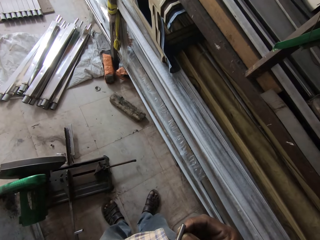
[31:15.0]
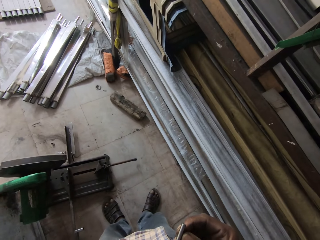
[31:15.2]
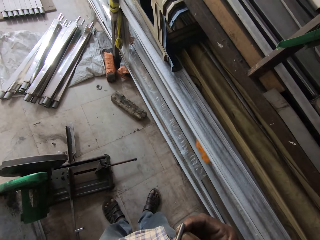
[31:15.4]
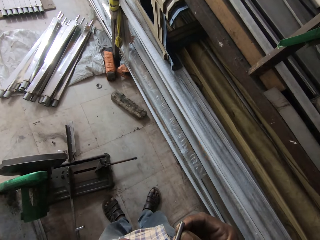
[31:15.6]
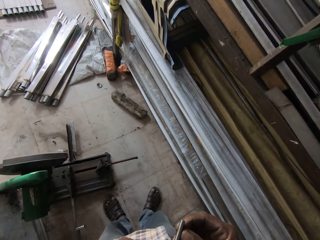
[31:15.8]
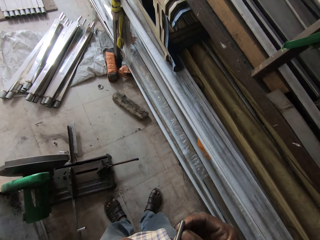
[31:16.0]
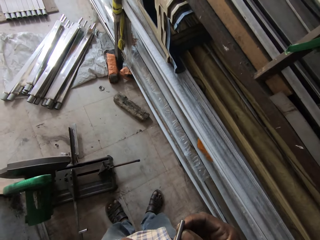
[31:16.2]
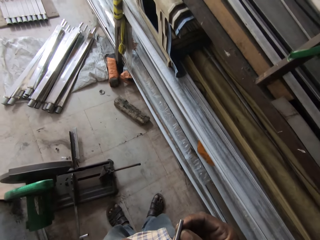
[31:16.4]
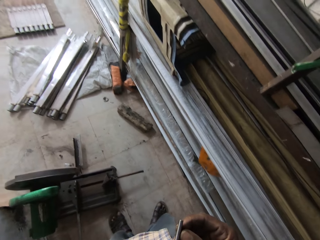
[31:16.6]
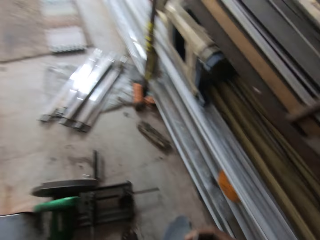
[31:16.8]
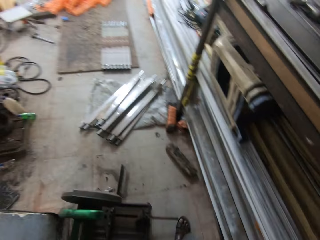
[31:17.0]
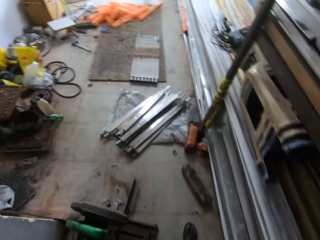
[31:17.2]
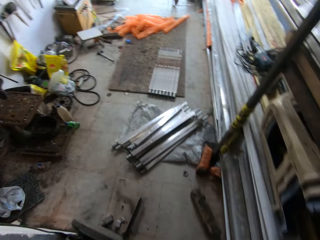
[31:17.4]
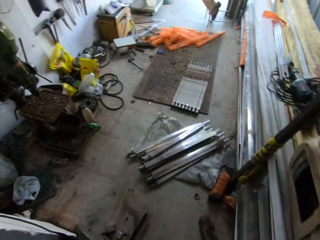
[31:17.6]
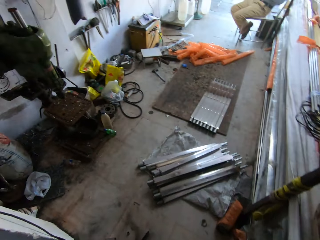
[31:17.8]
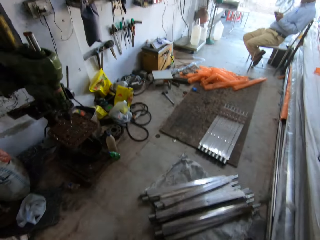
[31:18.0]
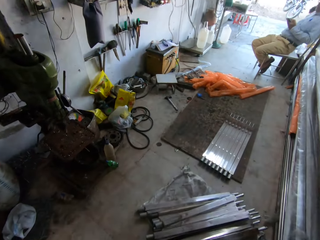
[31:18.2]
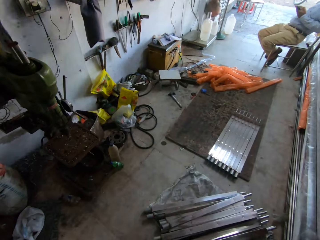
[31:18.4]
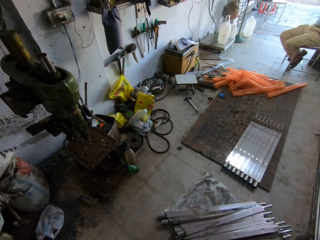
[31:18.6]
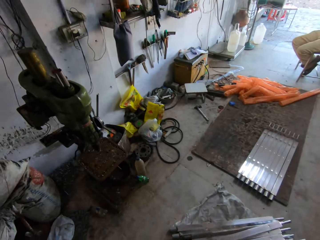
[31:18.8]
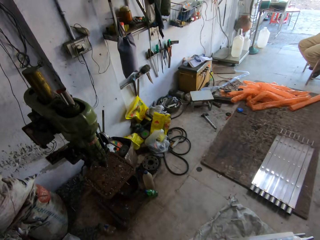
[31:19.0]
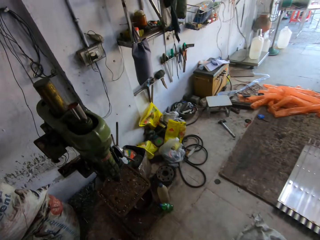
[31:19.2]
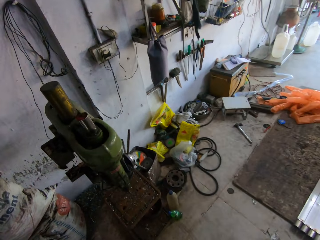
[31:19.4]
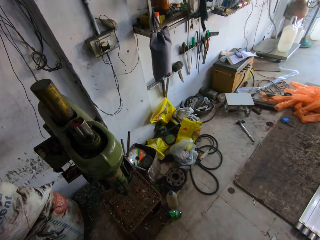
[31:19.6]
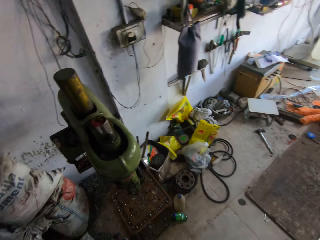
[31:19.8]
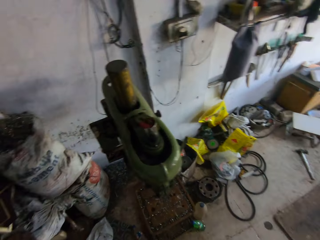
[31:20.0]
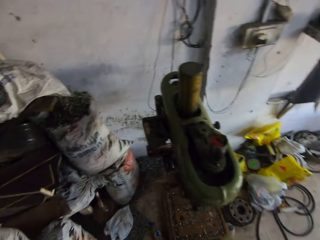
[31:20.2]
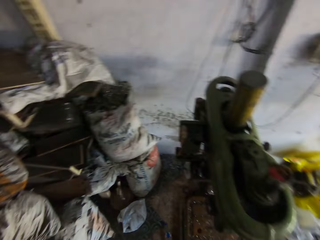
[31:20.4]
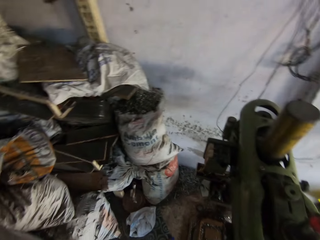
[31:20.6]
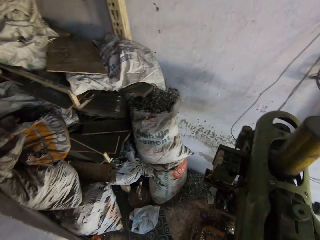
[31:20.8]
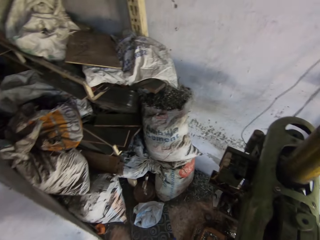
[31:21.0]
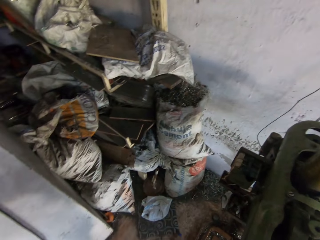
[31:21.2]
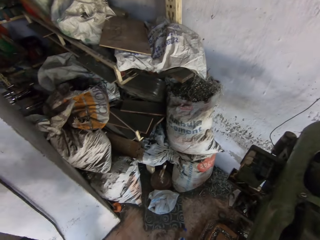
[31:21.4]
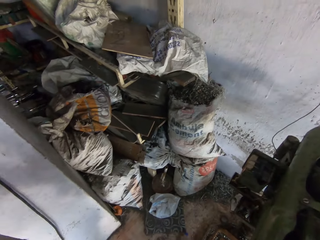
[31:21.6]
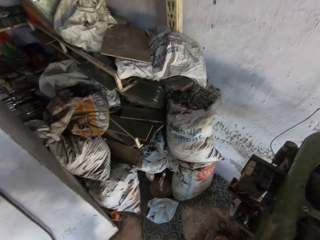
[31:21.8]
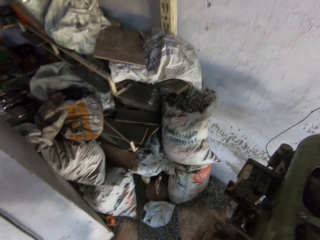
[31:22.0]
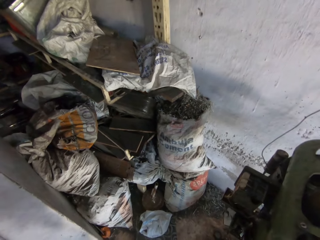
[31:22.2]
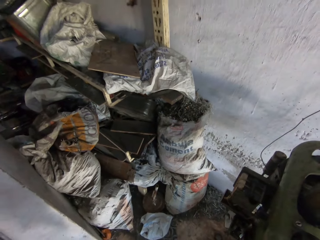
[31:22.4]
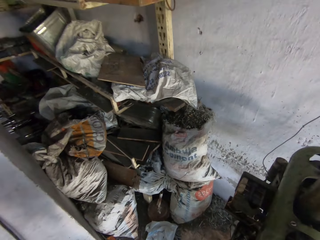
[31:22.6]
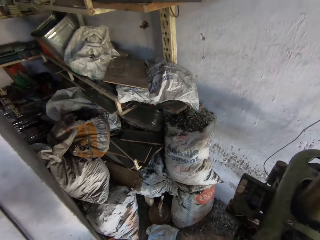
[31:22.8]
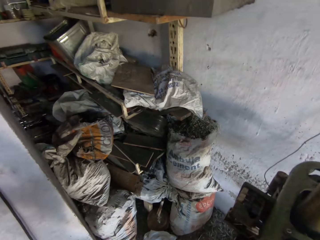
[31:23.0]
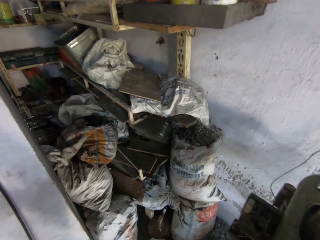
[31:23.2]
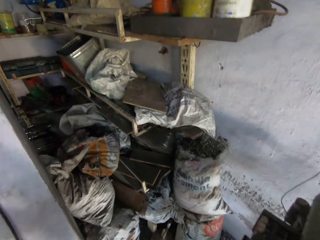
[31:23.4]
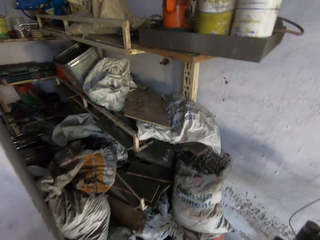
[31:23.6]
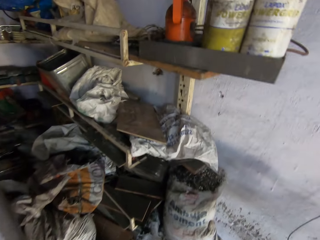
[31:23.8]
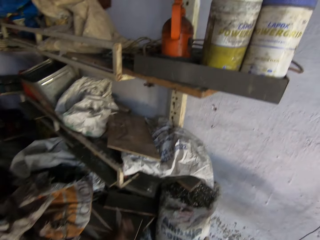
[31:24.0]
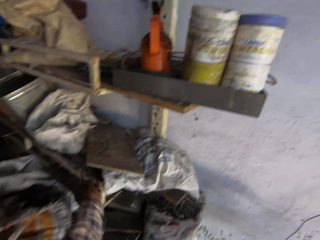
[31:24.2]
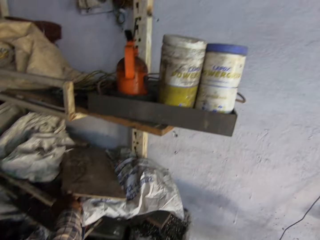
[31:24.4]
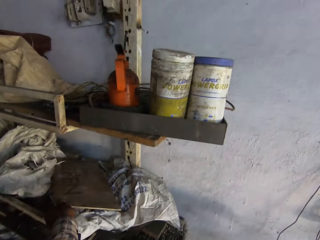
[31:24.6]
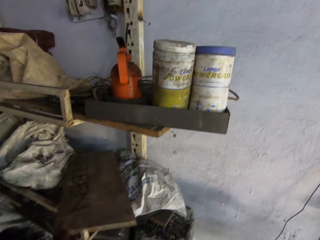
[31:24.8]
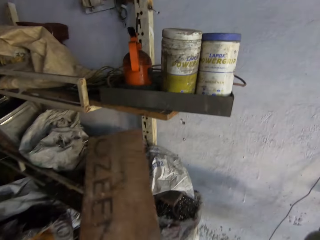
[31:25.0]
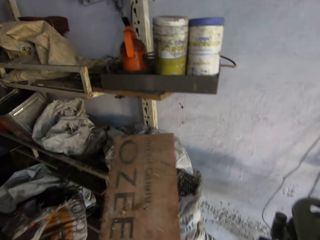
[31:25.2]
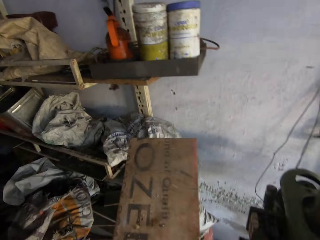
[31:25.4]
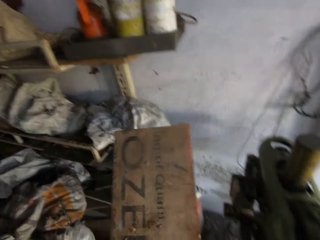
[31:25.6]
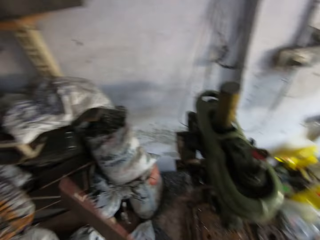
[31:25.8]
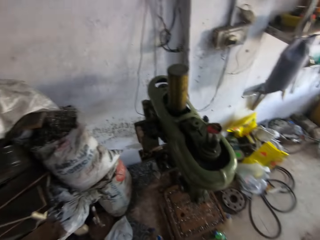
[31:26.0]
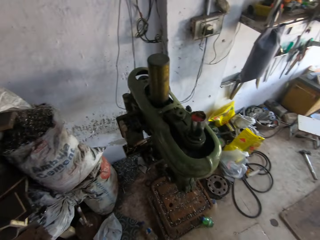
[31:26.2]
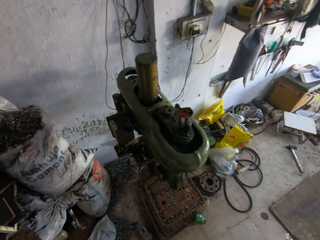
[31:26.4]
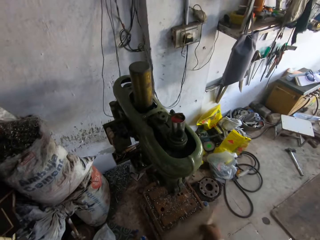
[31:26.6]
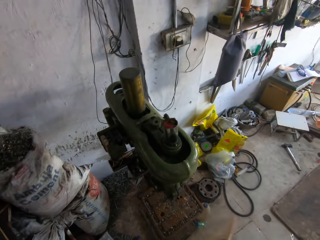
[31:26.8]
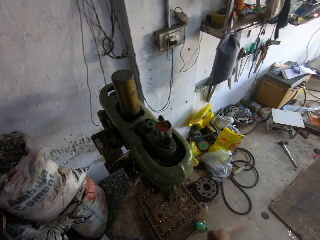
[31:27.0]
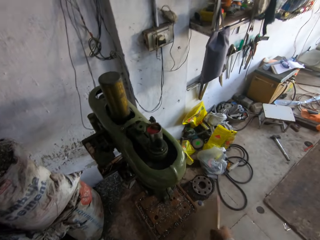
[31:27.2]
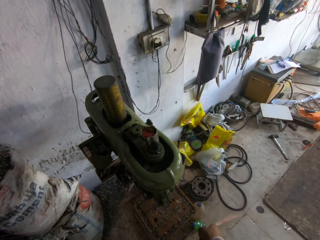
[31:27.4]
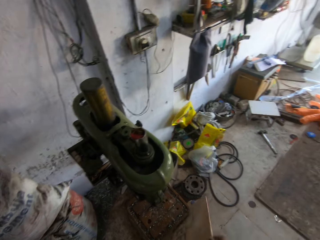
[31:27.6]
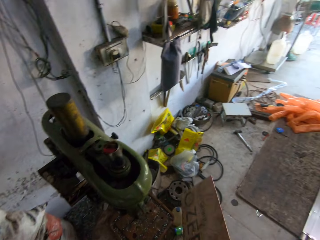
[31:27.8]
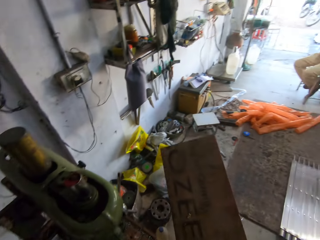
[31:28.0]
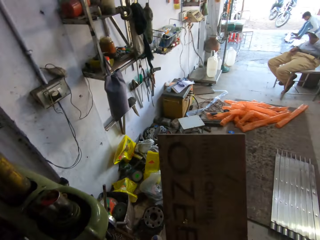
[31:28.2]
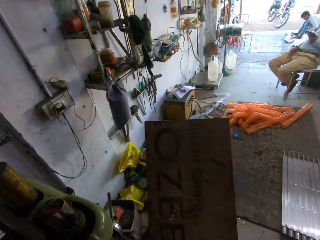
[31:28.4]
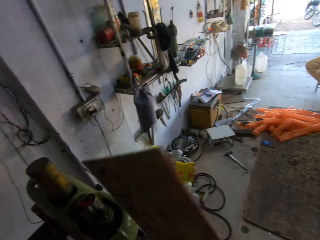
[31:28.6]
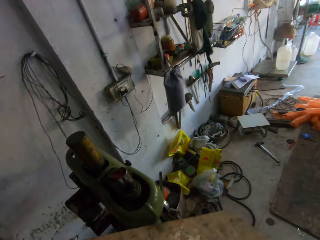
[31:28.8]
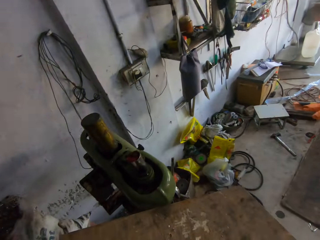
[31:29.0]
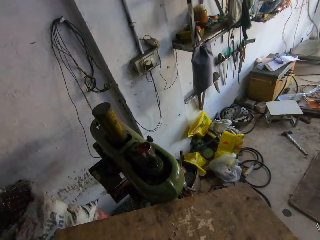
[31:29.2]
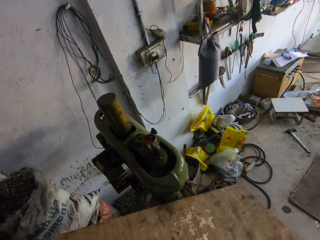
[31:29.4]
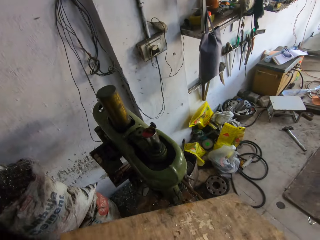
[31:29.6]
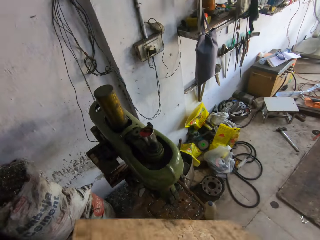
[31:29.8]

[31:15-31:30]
The camera wearer walks towards the metal drilling machine. He stares at the floor. He moves towards the shelves. He picks up the block of wood from the shelf. He places the block of wood in his right hand. He hits the block of wood on the metal drilling machine. He inspects the block of wood.

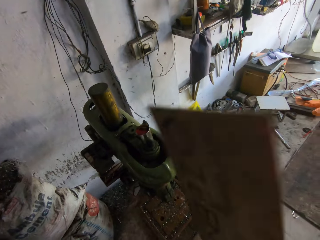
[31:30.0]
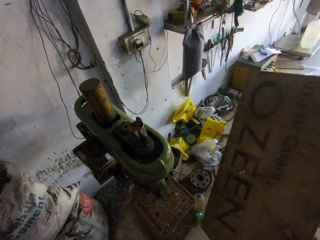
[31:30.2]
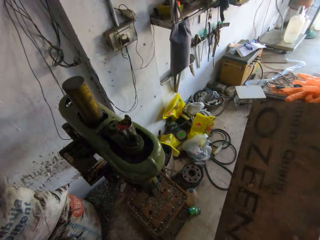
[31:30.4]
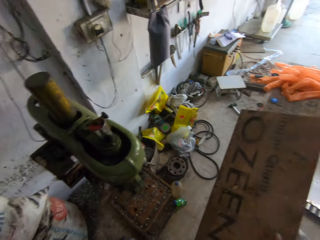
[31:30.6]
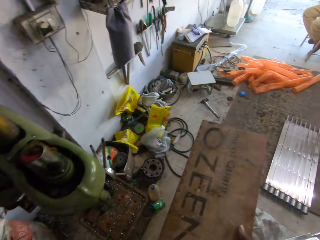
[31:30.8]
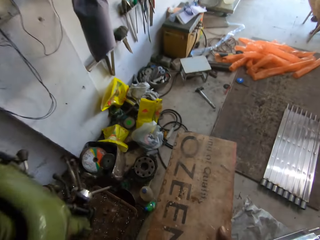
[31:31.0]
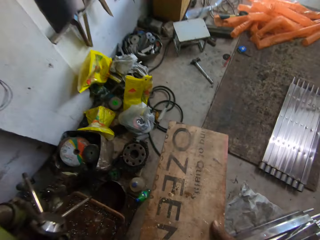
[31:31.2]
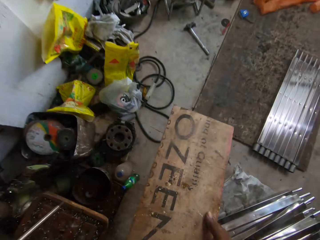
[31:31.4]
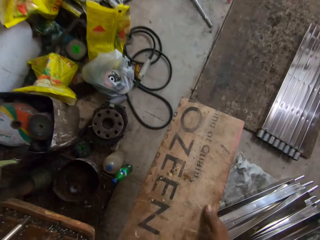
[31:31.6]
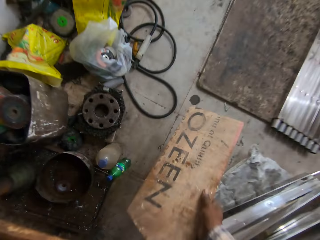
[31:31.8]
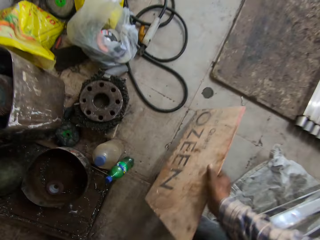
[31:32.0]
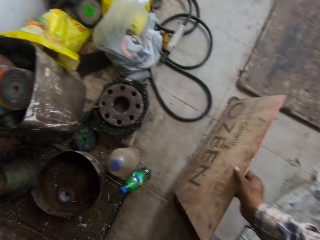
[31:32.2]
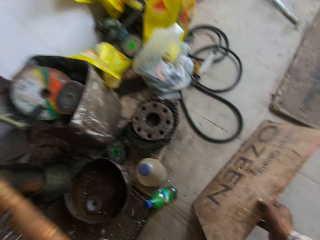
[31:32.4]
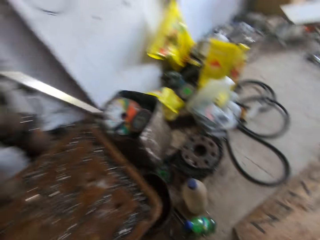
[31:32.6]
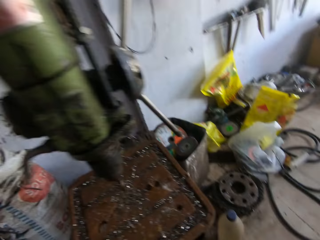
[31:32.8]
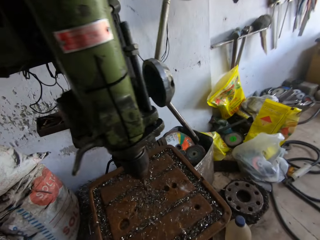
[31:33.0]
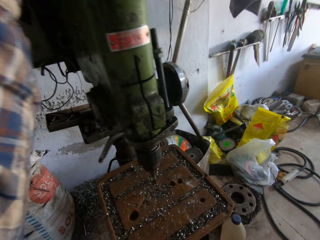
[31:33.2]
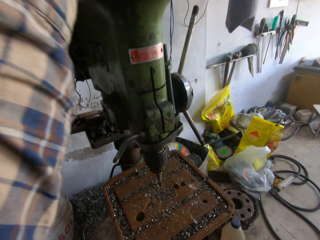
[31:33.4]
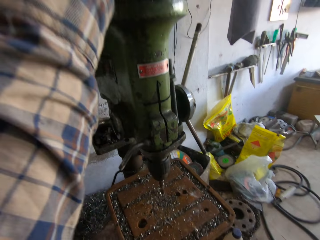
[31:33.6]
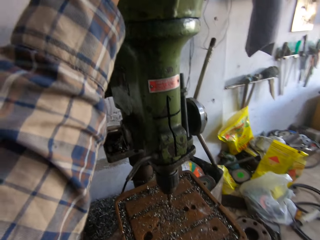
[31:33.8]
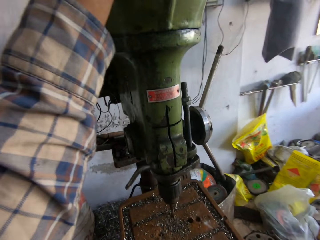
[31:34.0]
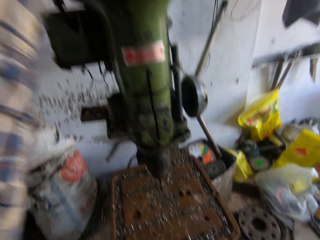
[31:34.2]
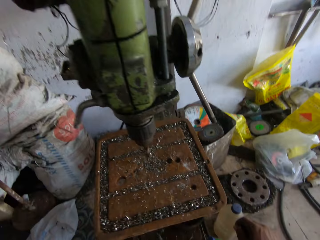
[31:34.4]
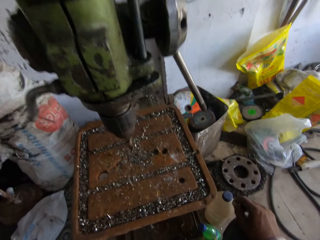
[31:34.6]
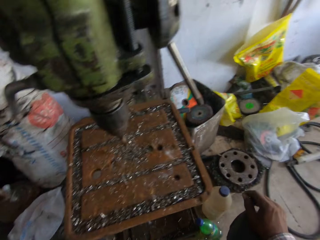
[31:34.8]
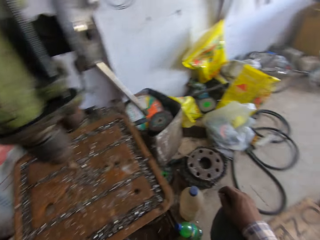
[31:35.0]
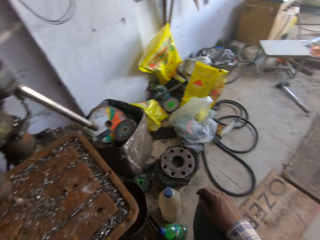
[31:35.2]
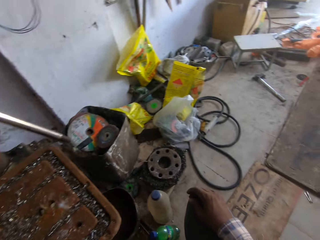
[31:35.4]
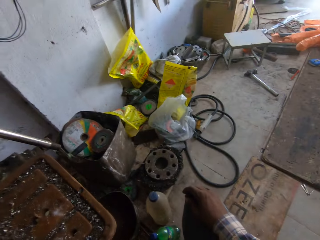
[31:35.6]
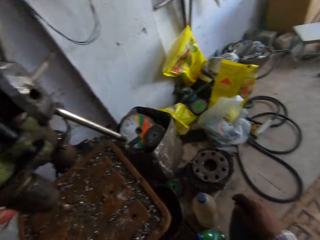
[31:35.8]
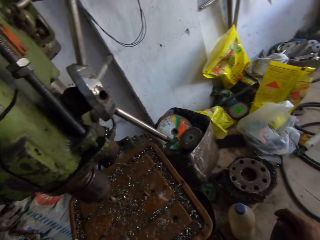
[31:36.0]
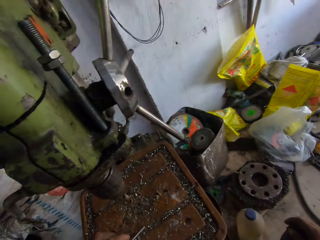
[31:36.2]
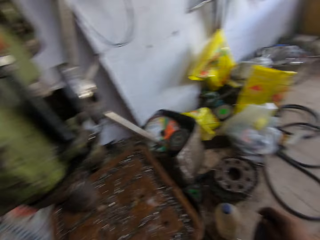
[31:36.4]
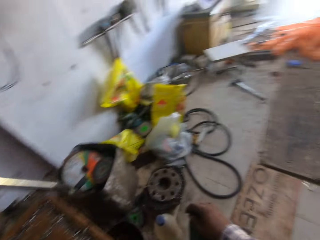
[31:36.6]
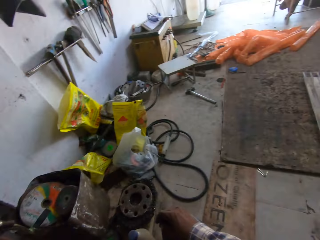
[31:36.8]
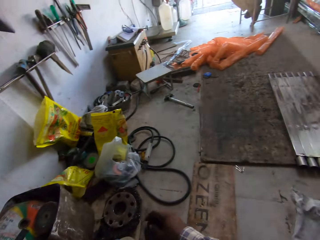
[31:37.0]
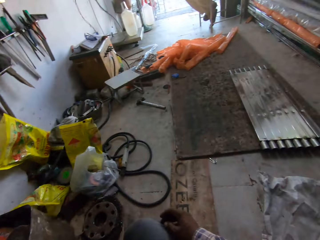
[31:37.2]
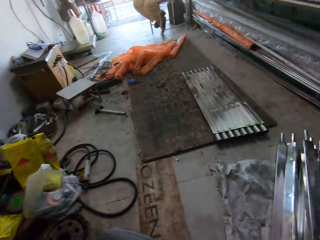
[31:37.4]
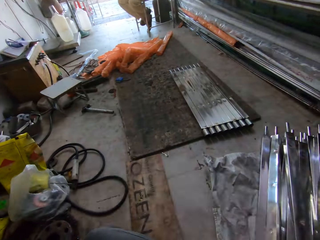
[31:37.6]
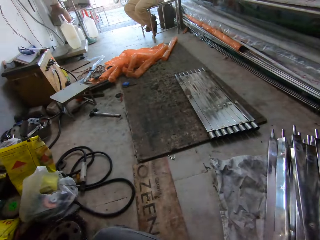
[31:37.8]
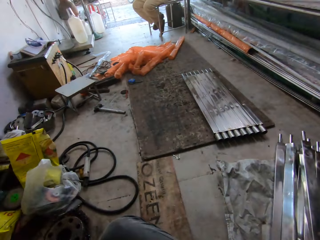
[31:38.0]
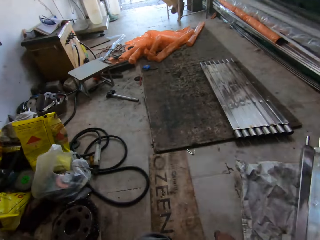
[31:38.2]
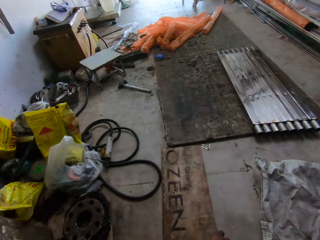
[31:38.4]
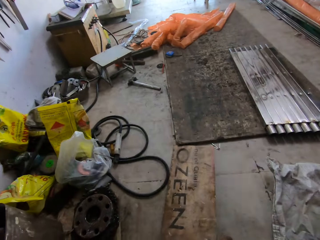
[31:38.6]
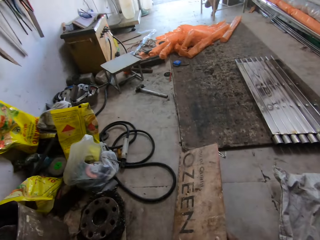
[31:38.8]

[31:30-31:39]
The camera wearer bends towards the floor. They place the block of wood on the floor. They stand up. They inspect the metal drilling machine. They stare at the floor. They pick up the block of wood.
